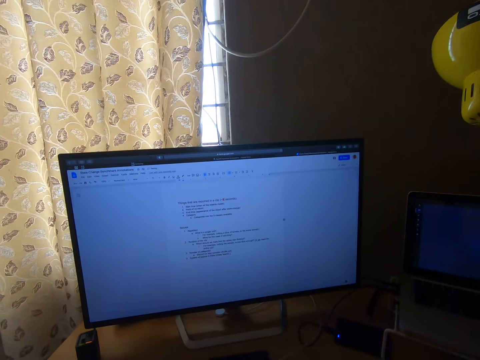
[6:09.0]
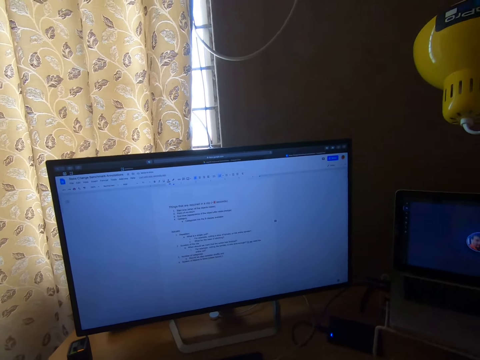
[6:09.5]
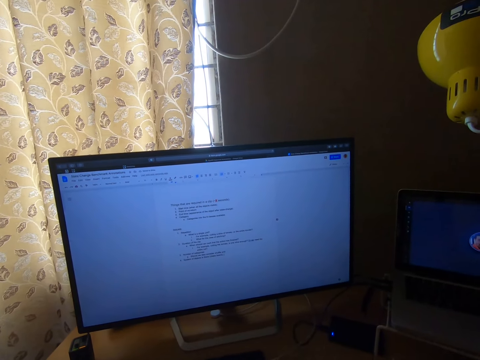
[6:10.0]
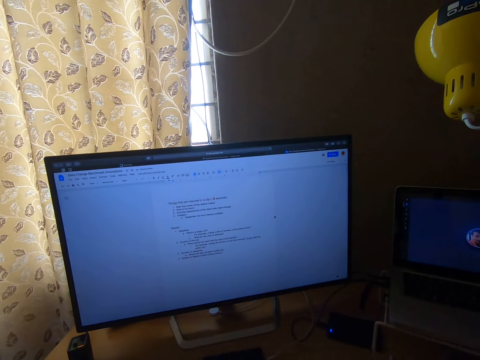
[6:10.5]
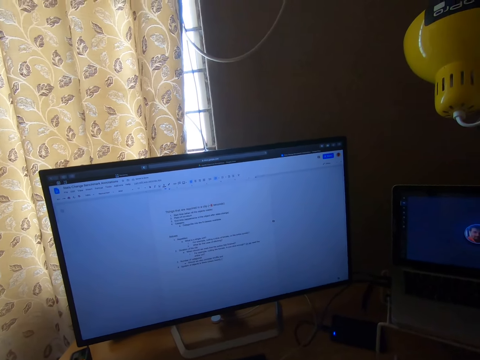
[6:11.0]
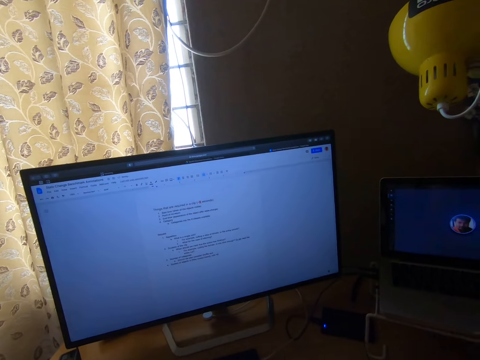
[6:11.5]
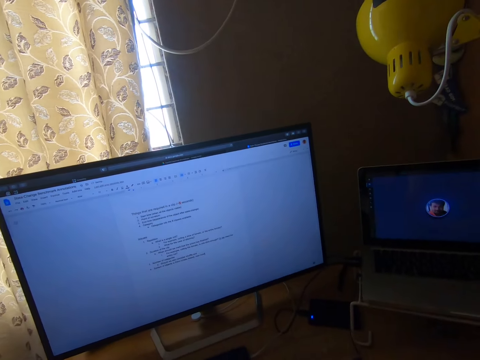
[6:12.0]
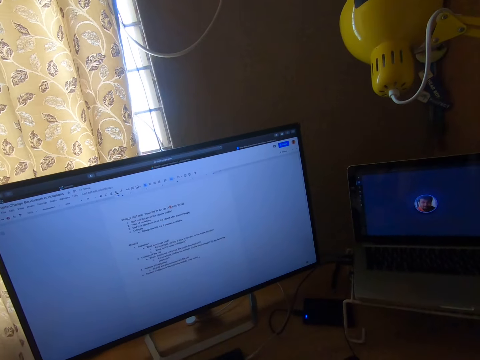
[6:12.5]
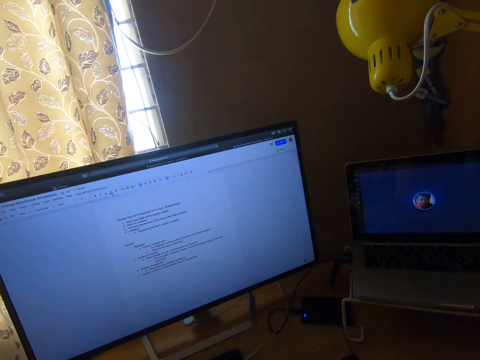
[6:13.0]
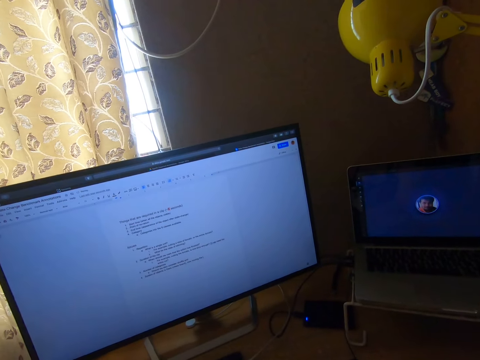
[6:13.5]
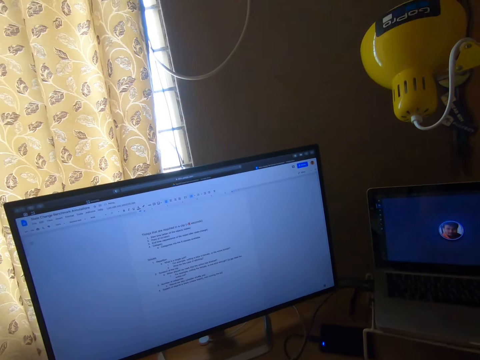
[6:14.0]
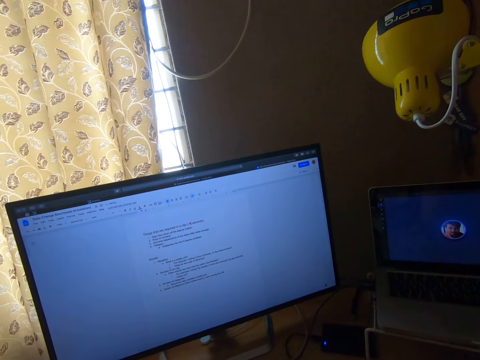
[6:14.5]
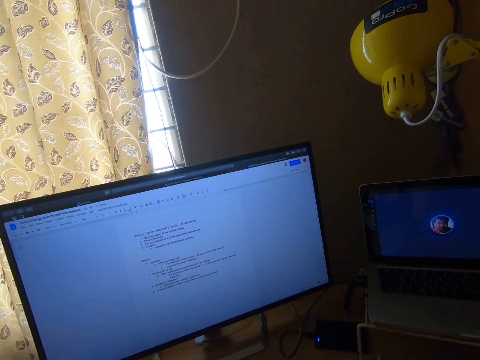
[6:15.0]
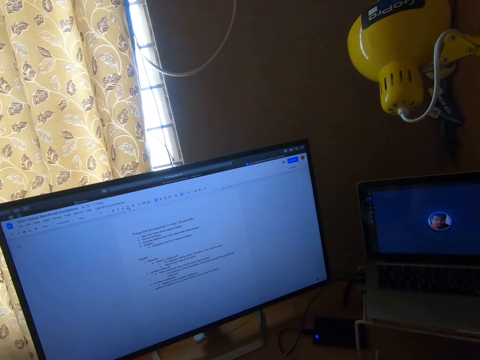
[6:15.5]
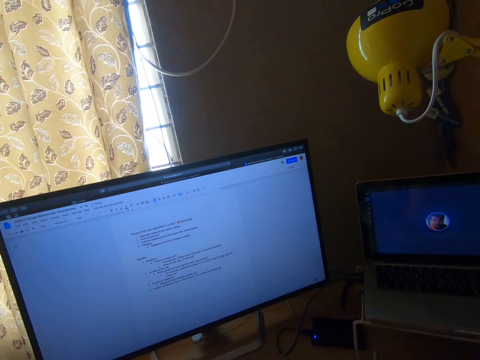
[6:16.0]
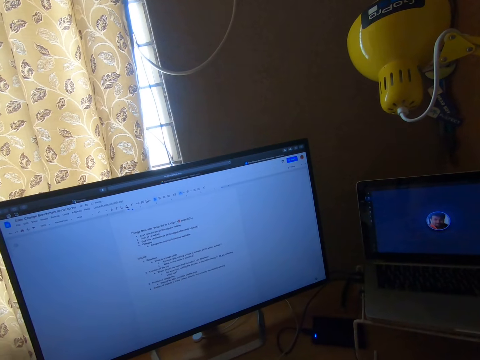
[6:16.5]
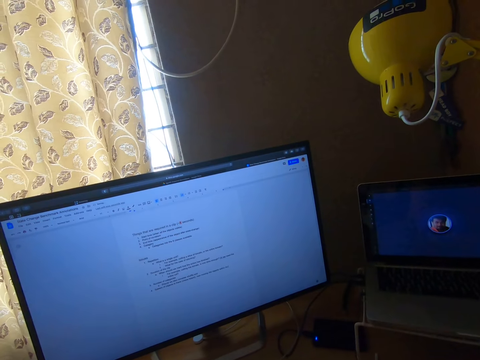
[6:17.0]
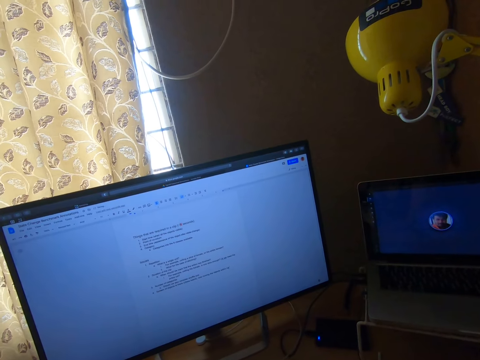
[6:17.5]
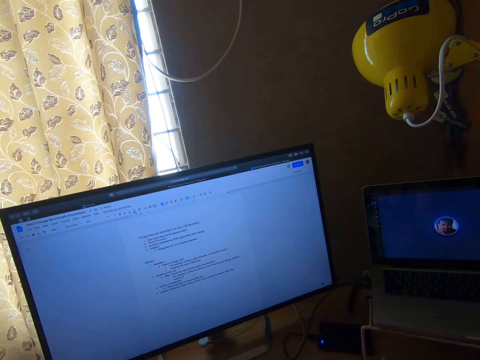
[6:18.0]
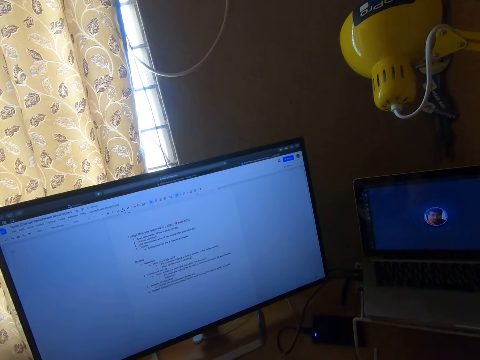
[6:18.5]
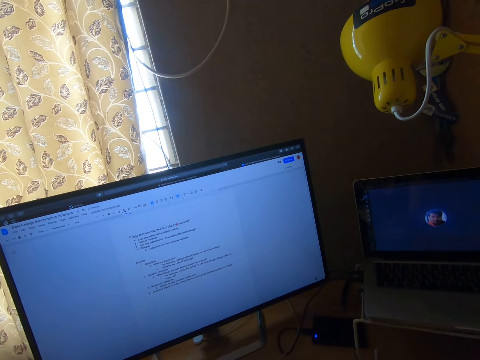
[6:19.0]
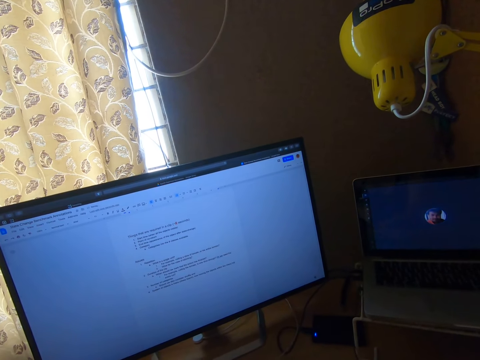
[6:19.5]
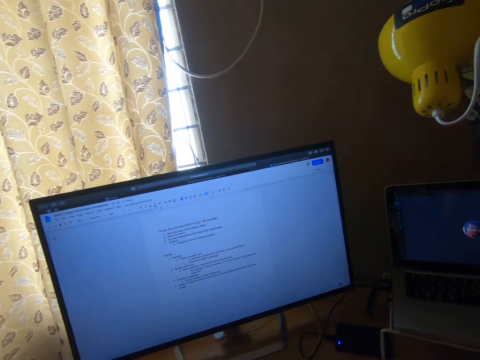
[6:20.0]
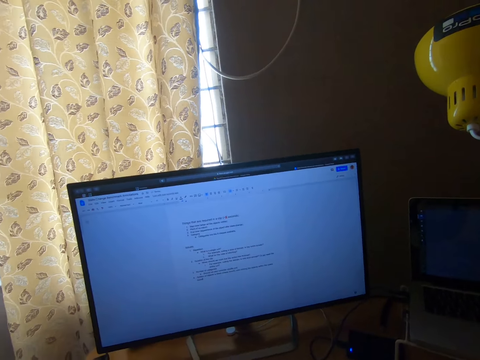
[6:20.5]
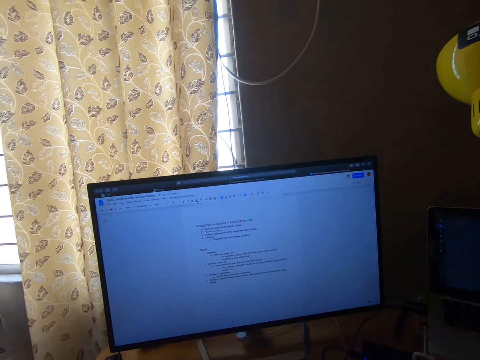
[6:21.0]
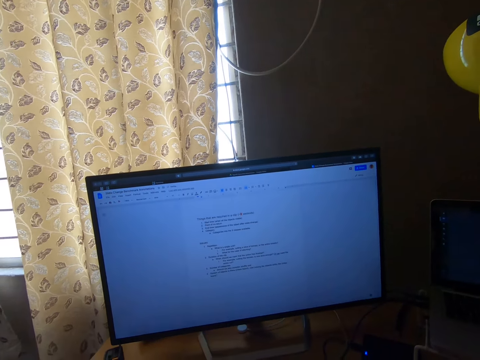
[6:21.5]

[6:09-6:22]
The camera wearer types on a computer repeatedly.

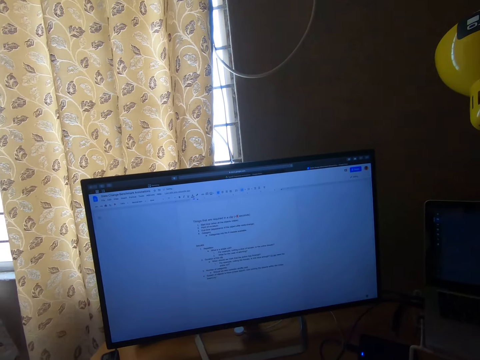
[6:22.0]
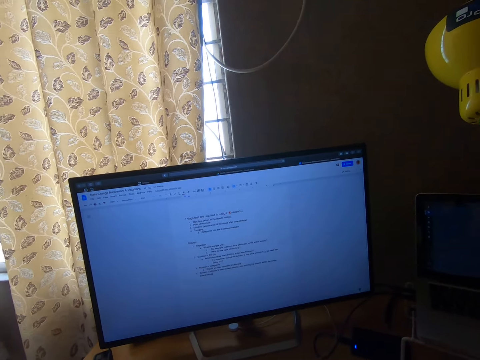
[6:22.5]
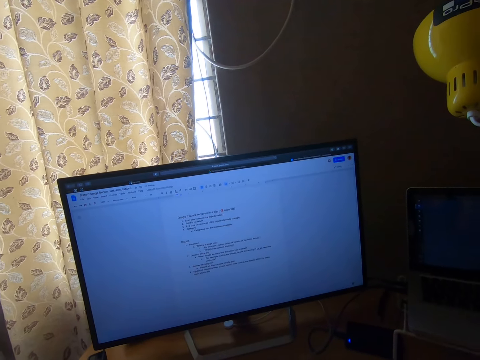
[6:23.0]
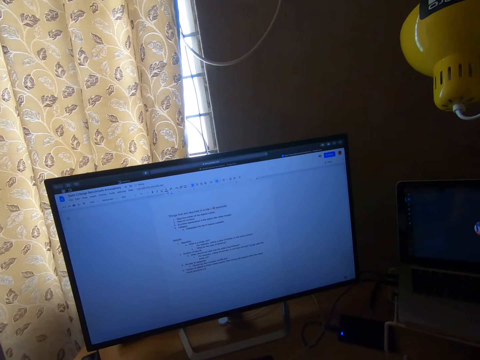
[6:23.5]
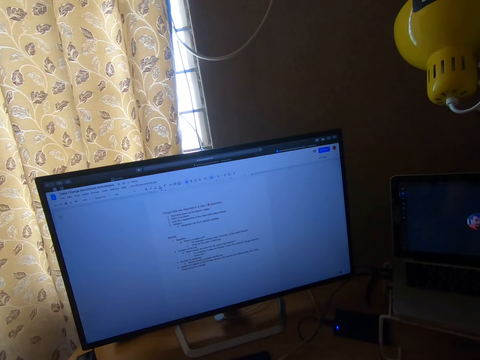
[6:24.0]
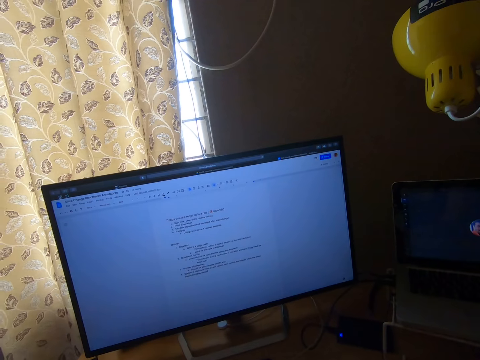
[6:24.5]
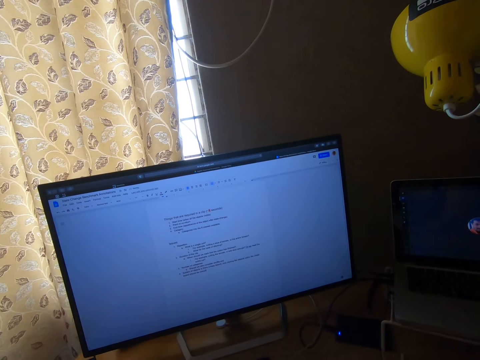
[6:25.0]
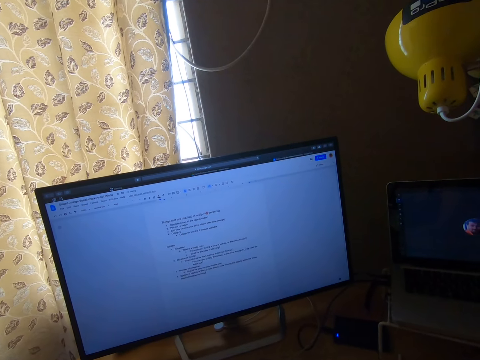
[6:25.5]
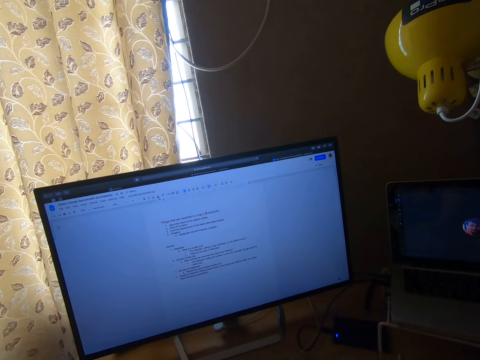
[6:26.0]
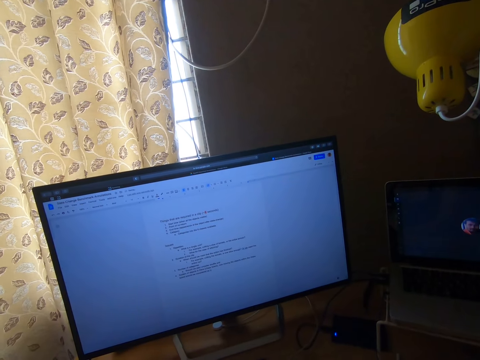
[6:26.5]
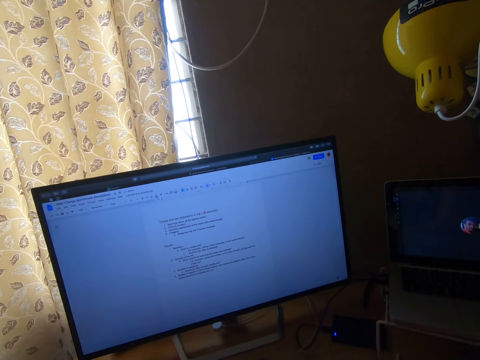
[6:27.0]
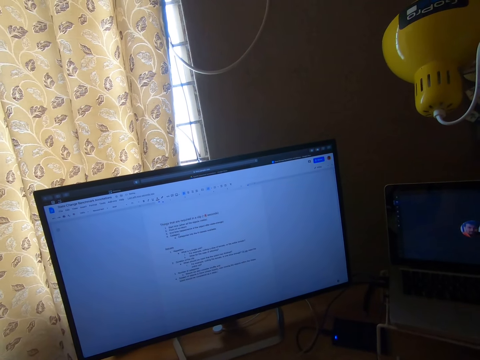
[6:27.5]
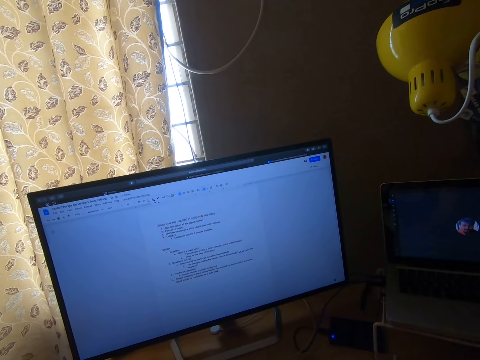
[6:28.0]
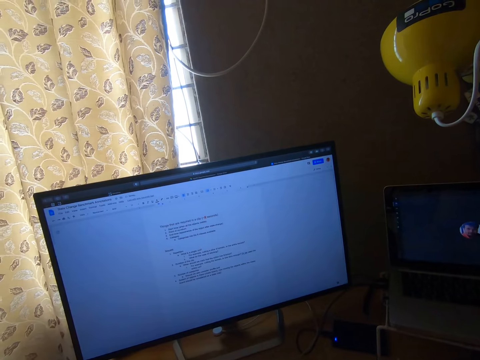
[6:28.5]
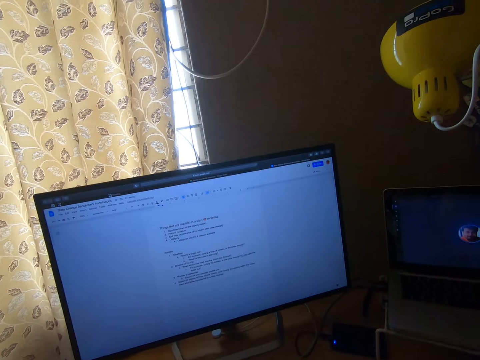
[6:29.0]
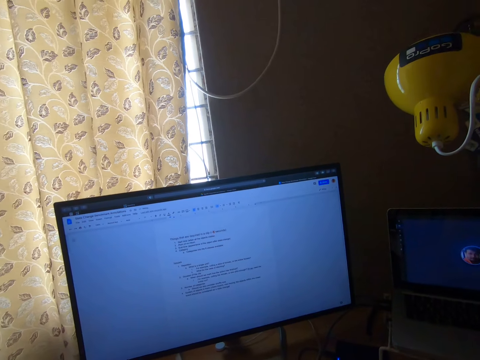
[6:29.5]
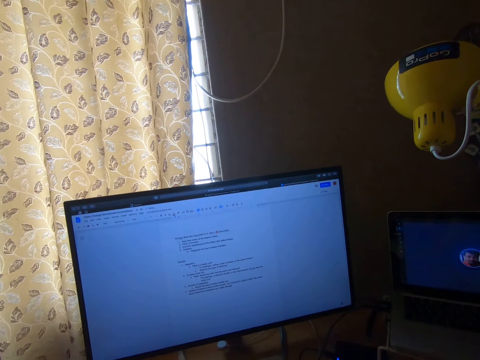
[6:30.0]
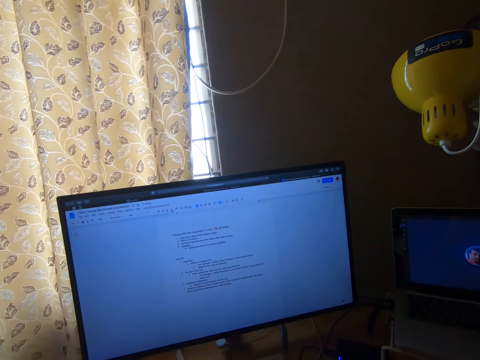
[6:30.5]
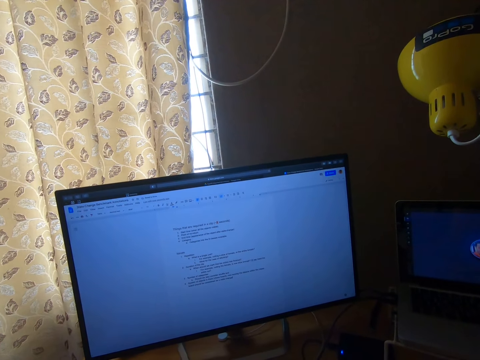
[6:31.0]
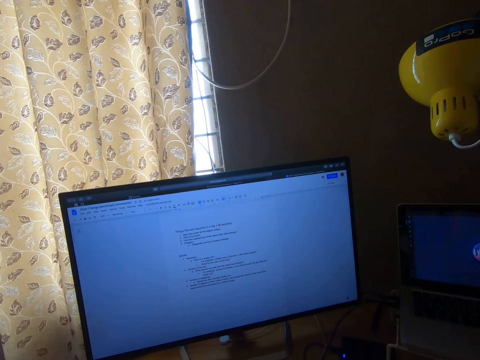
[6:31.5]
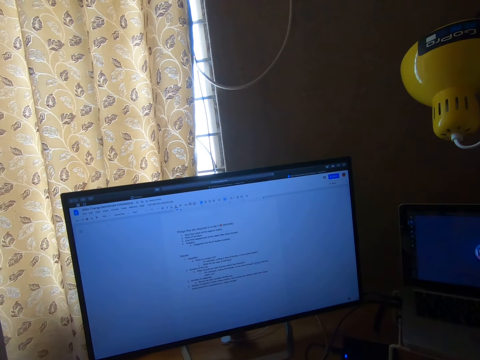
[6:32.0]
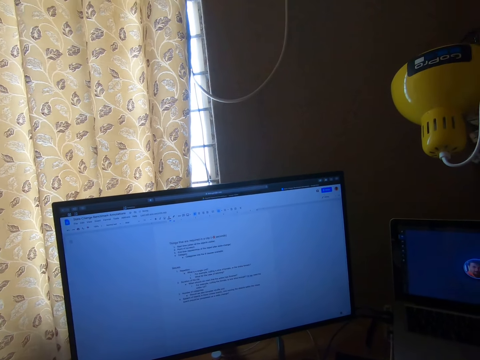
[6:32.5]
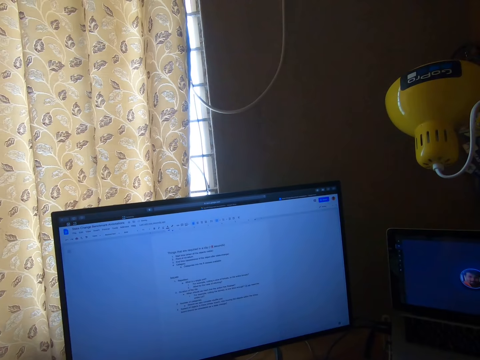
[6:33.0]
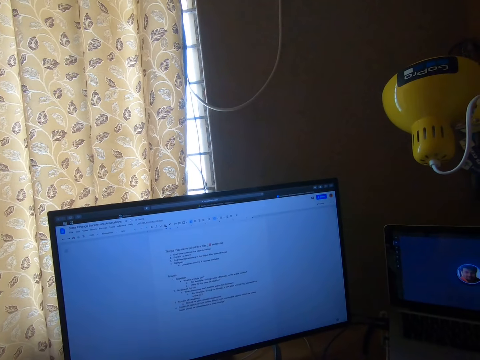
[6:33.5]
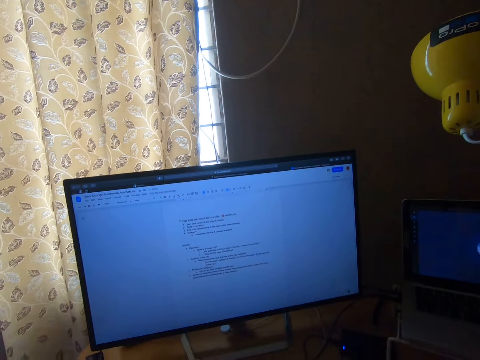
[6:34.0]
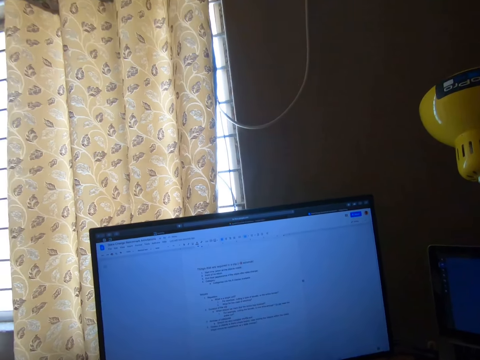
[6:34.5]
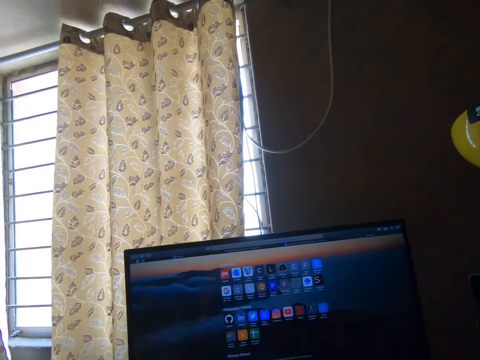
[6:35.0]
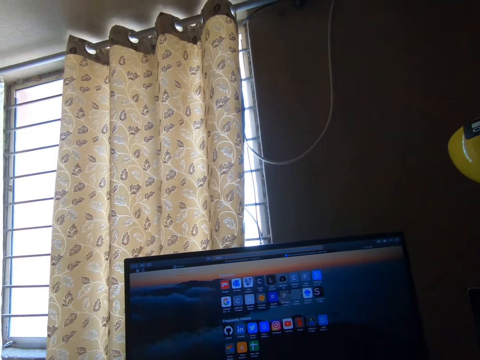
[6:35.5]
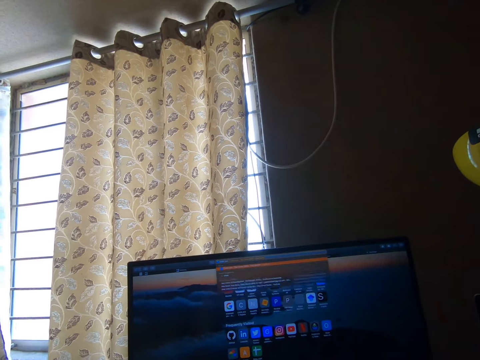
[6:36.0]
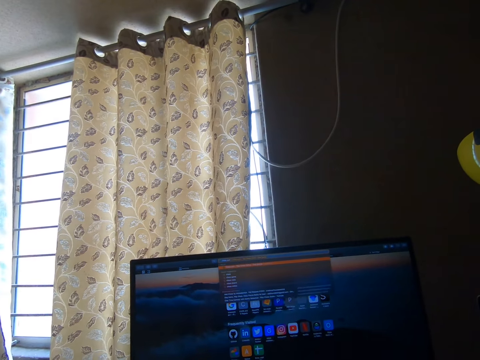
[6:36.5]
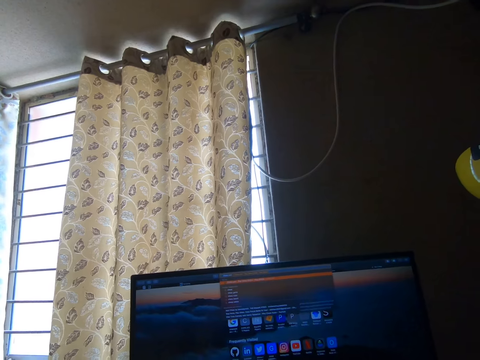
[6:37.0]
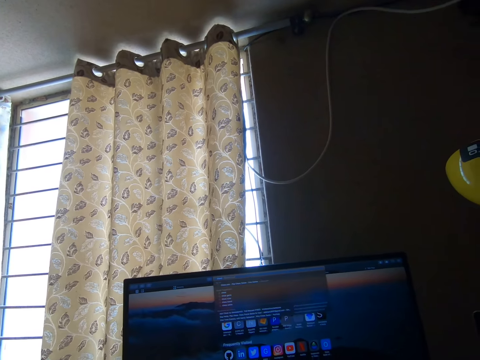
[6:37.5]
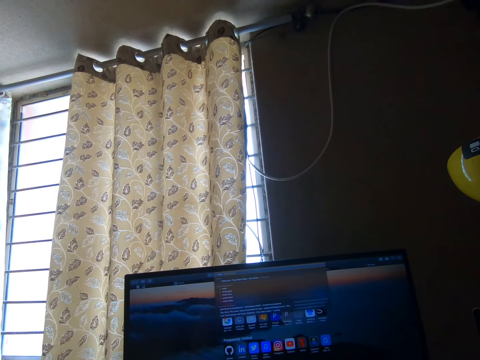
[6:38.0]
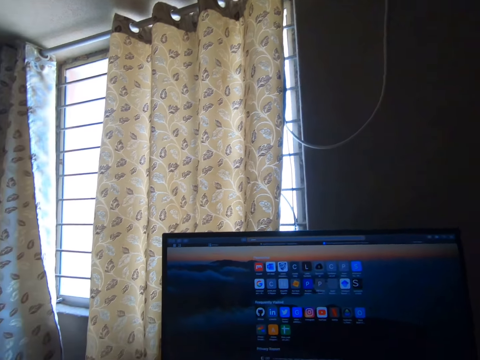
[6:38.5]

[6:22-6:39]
The camera wearer types on a computer repeatedly. They use the computer. They use the computer again.
